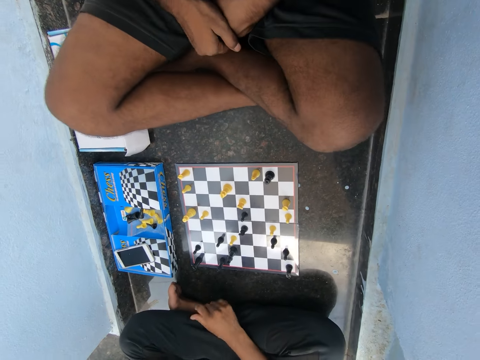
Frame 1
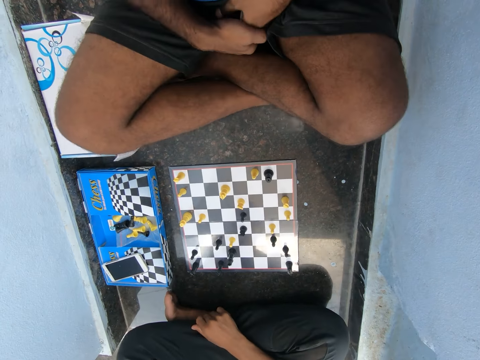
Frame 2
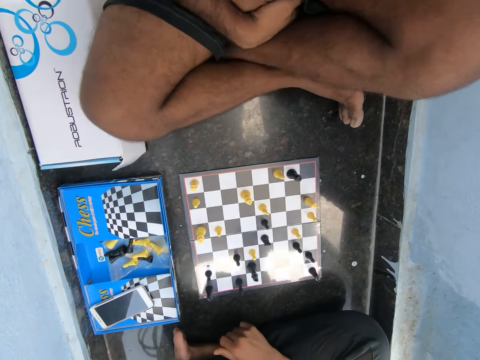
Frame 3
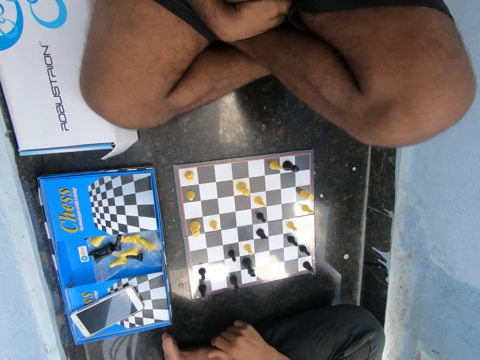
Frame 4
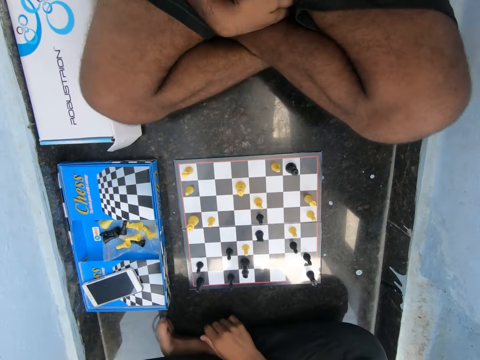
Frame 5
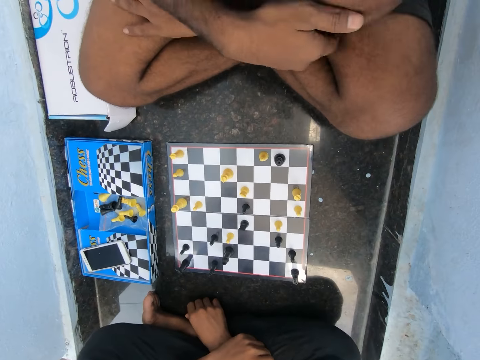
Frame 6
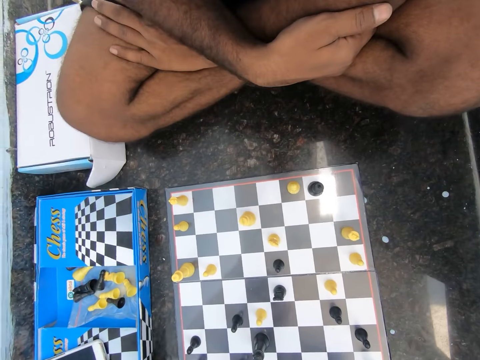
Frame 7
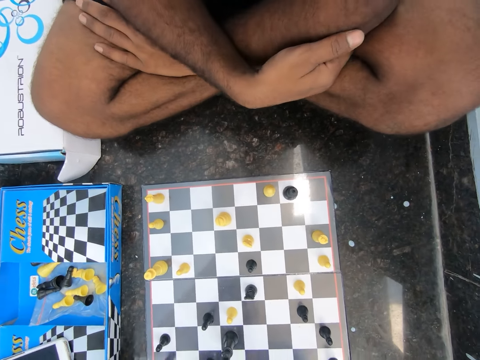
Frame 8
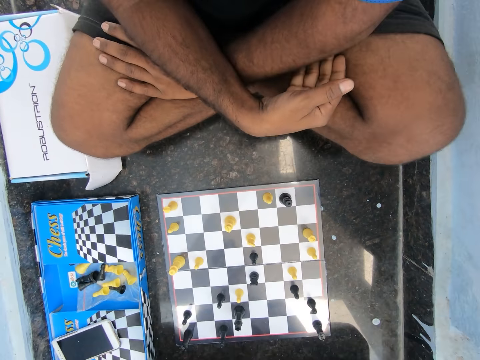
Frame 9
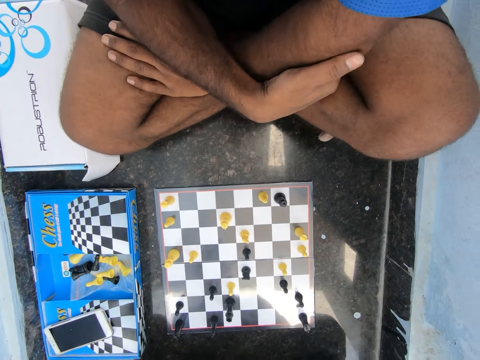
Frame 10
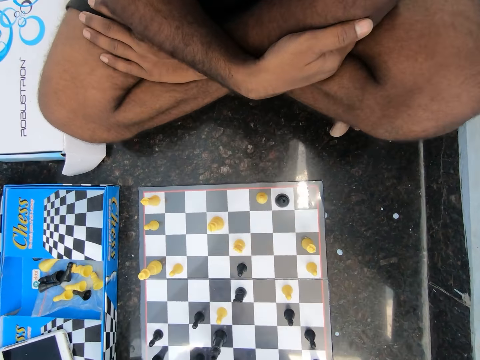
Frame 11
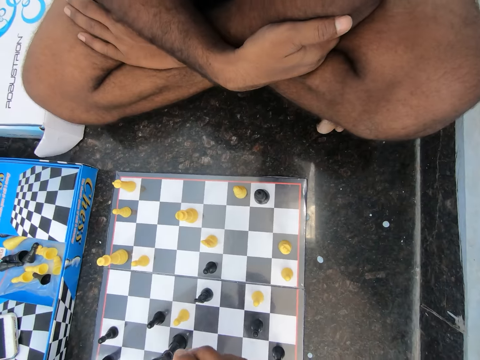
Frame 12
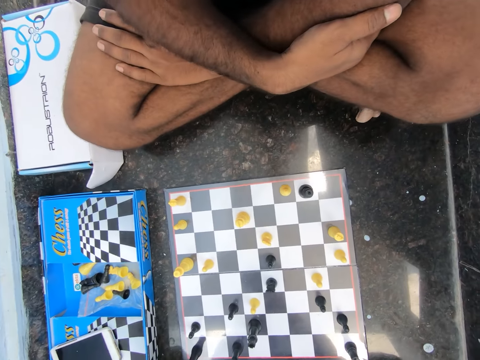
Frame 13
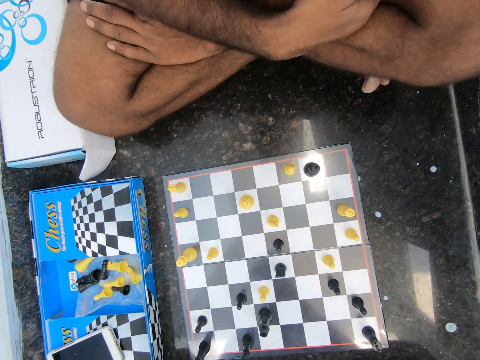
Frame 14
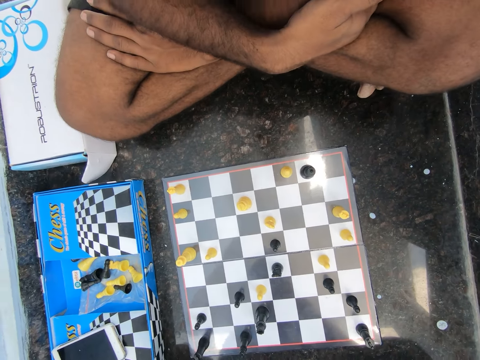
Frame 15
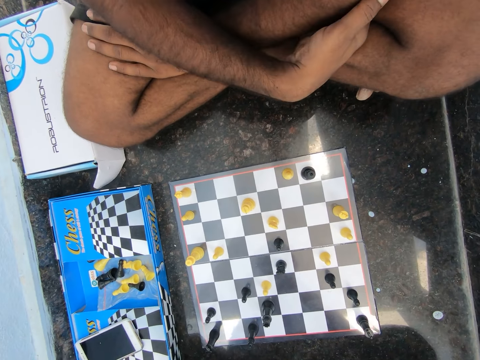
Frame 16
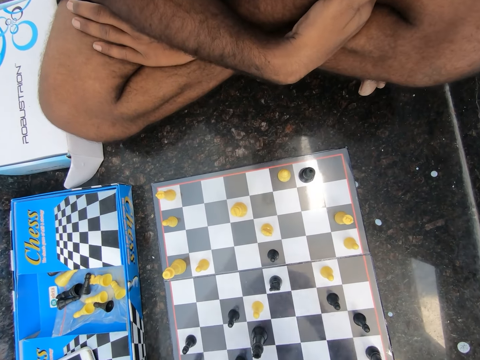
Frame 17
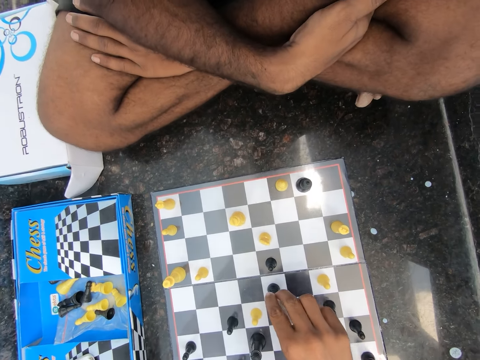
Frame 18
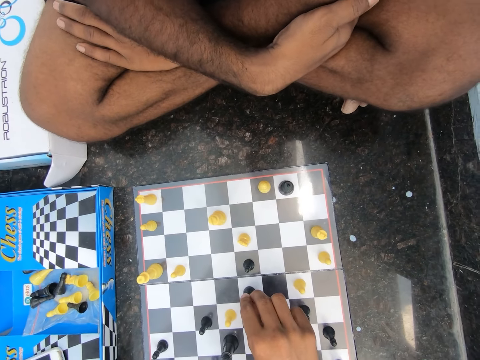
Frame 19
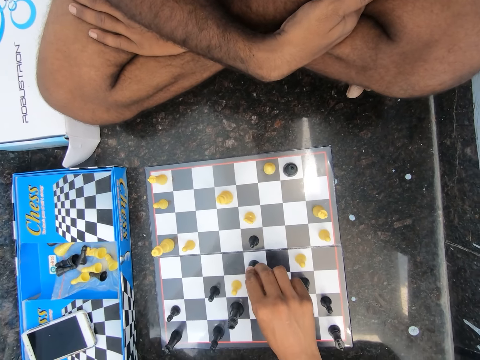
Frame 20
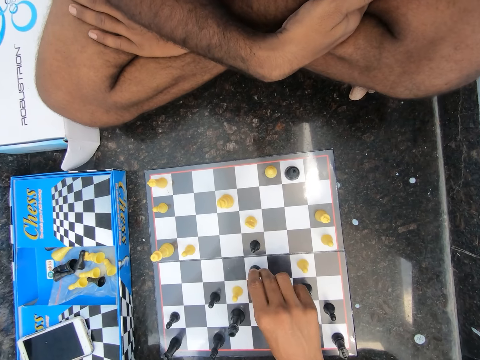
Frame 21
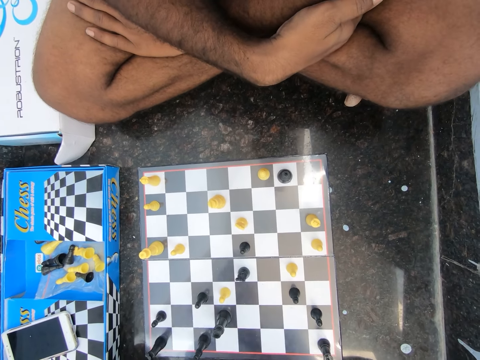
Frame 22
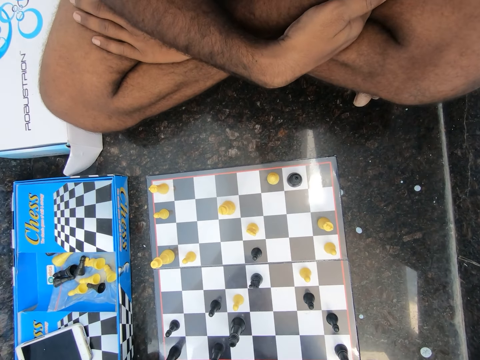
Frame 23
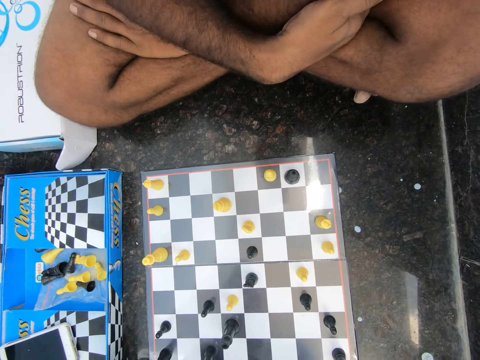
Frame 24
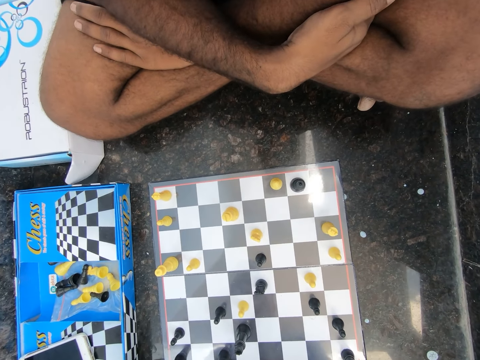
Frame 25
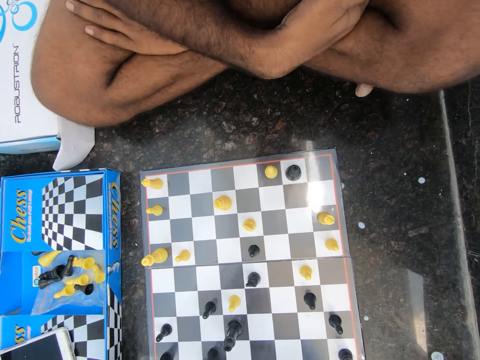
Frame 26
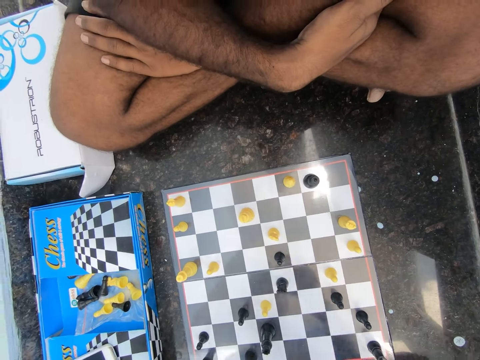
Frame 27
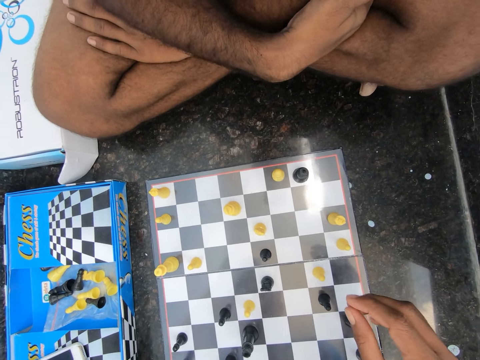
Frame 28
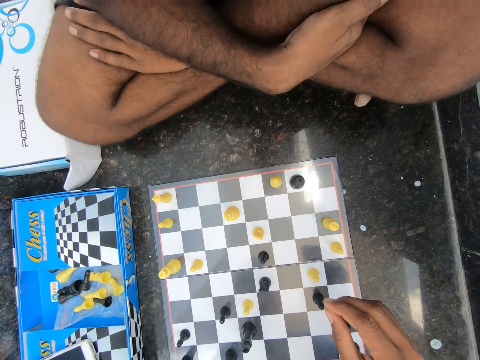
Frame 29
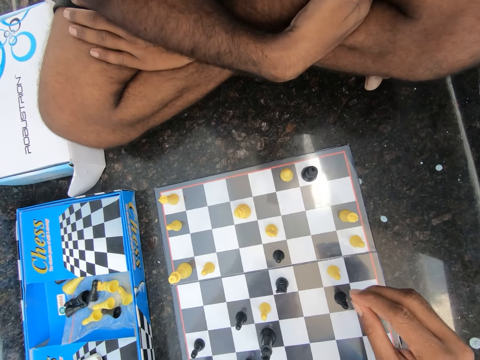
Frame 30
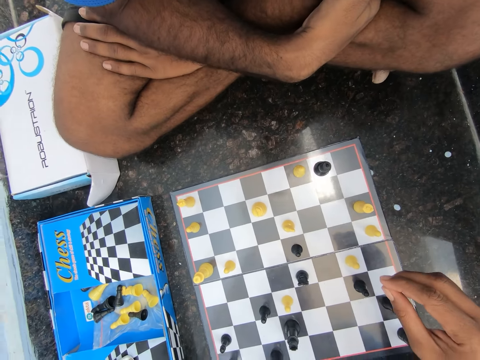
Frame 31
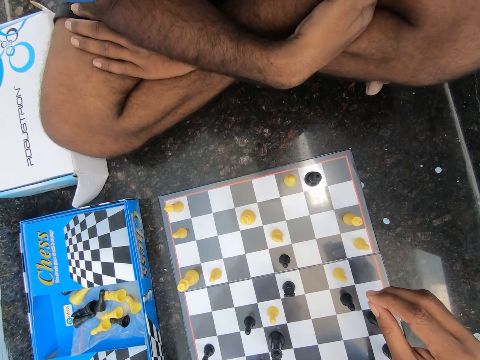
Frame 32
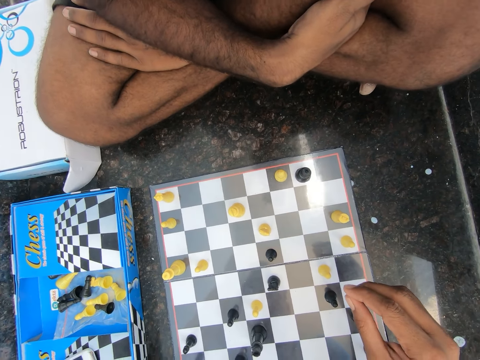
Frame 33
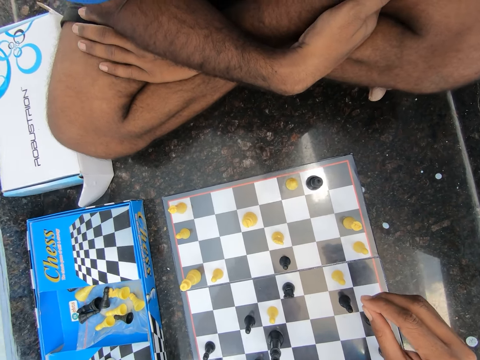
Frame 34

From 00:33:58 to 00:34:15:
A man puts his hands in between the legs. The camera wearer uses gestures. The man adjusts his body on the floor. The camera wearer looks at the chess board. The man moves his legs, moves his hands forward. The camera wearer holds a chess pawn. They play chess on the floor in the room. They look at the chess board. They move a hand over the chess board.

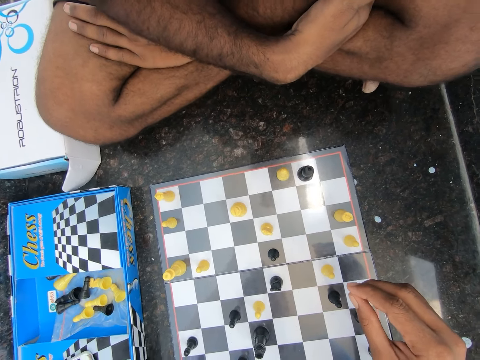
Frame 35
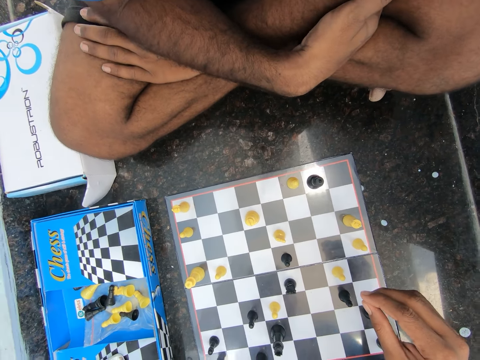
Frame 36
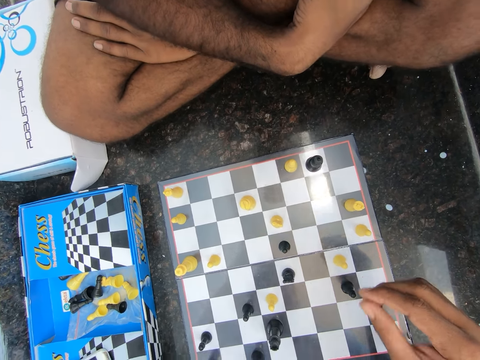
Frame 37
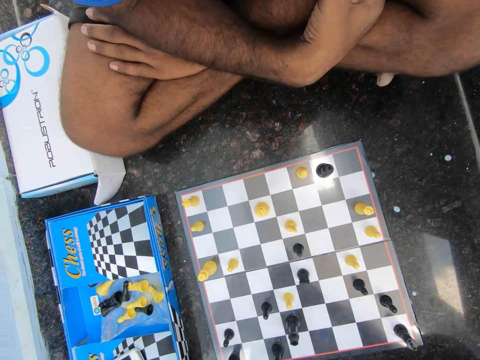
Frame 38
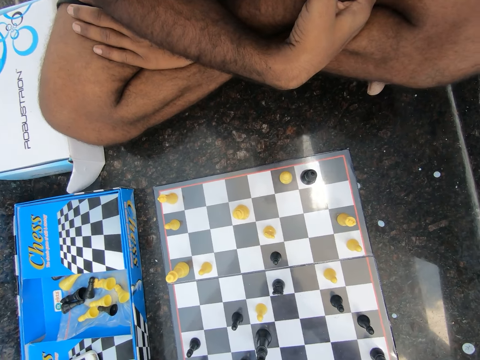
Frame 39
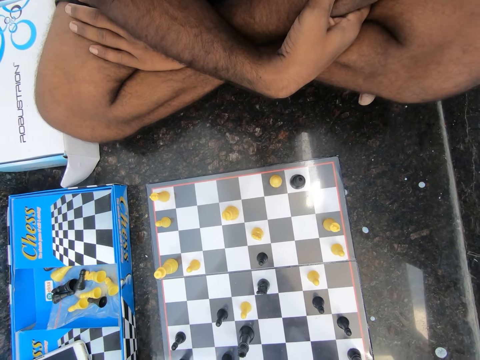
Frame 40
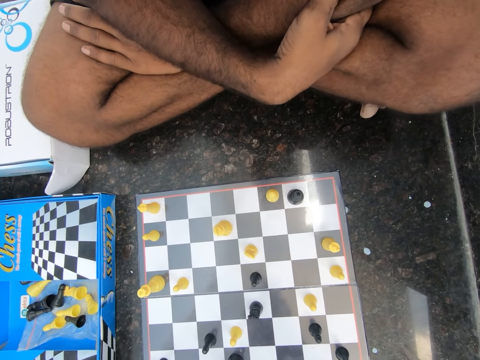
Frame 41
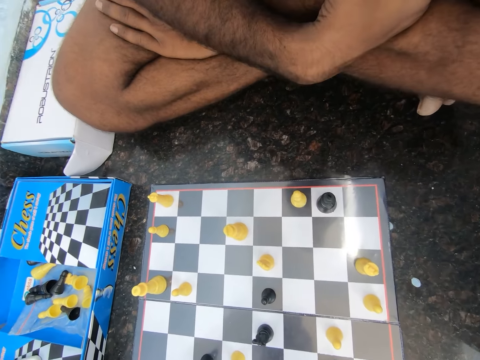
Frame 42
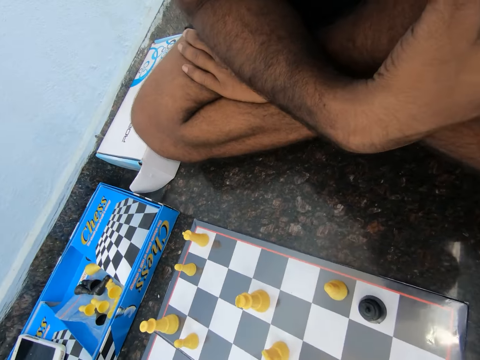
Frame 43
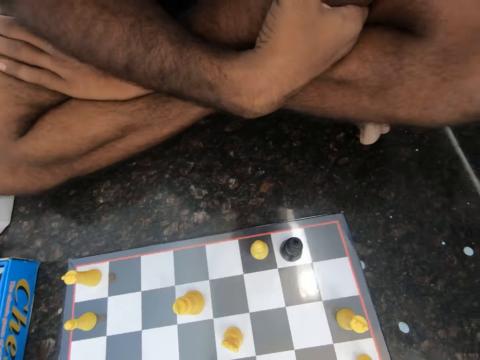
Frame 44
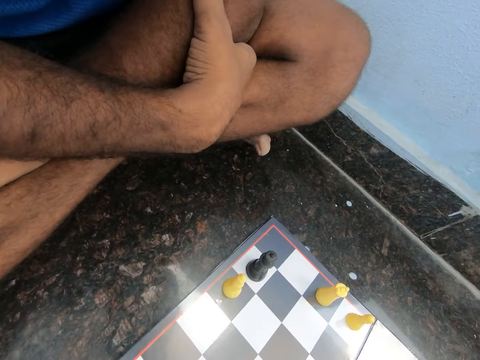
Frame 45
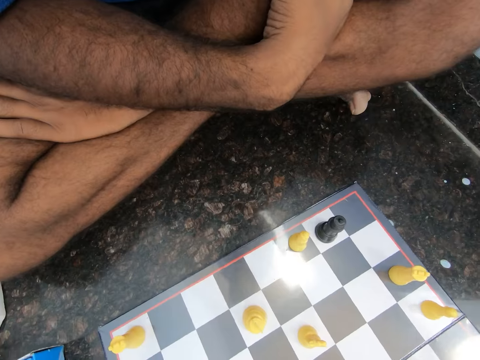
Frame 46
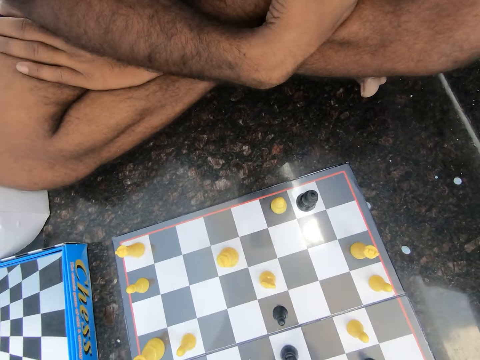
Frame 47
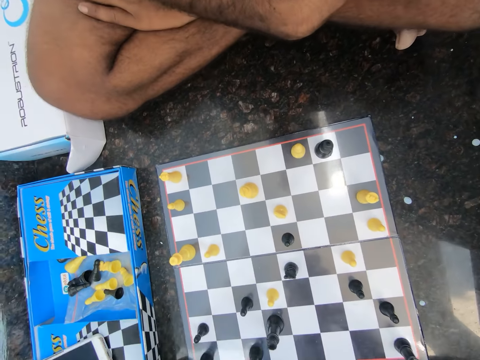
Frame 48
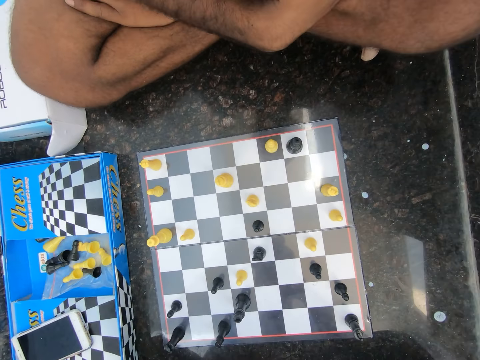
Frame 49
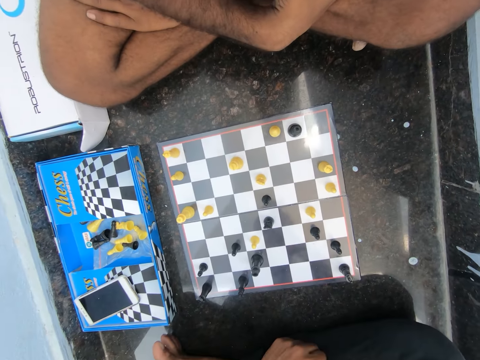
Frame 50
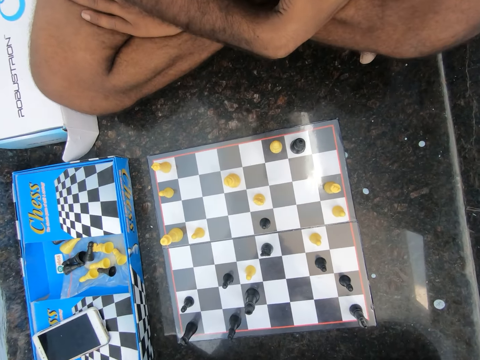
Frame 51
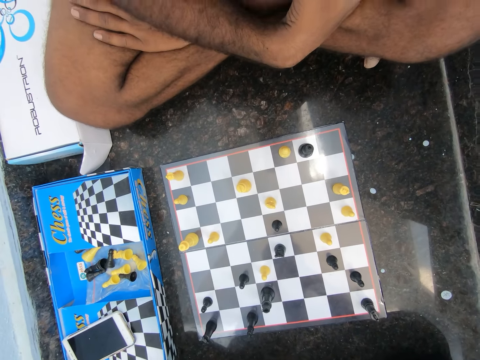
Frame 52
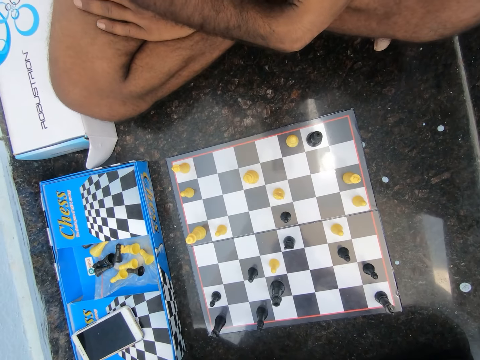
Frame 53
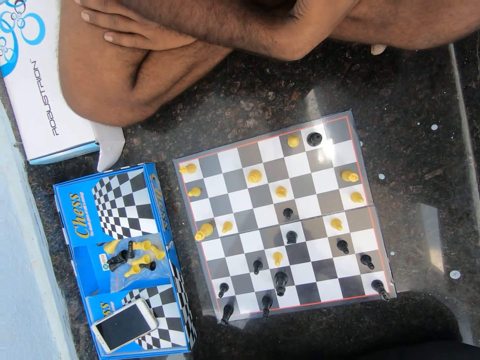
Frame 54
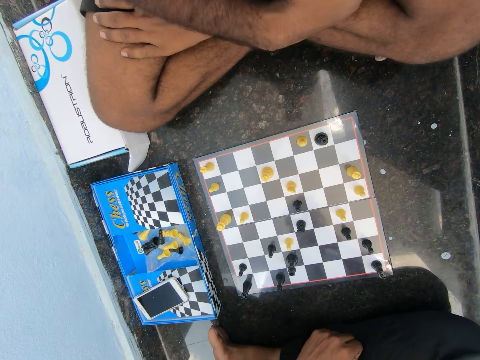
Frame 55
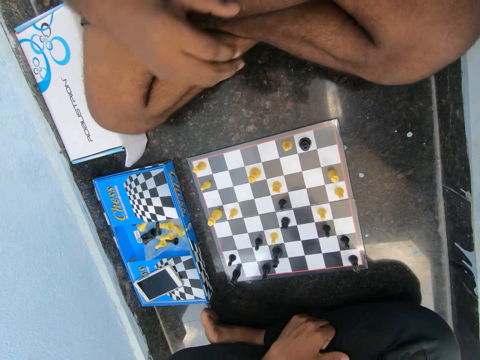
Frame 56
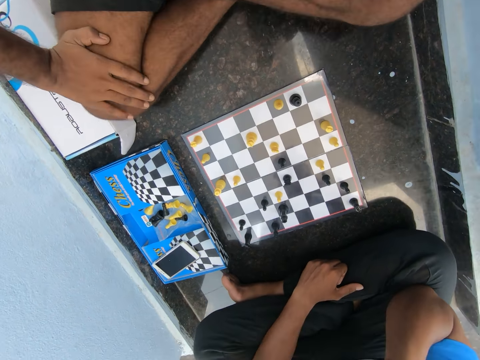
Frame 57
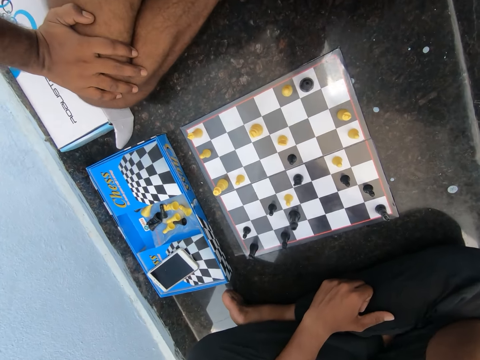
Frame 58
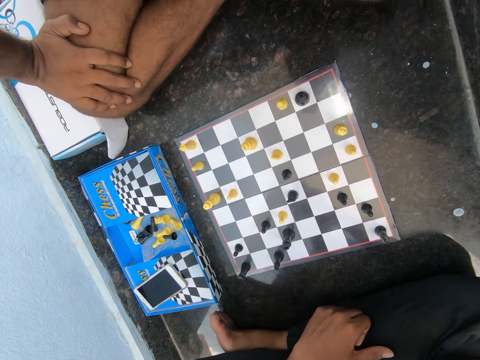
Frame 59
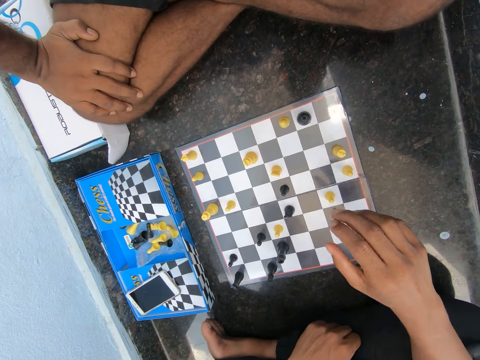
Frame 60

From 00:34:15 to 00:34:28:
The camera wearer looks at the chess board. A man moves his hands. The man holds his knee. The man places his right hand on his lap. The camera wearer moves a hand over the chess board.
